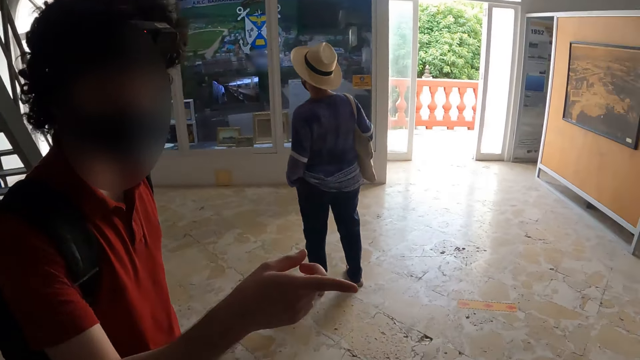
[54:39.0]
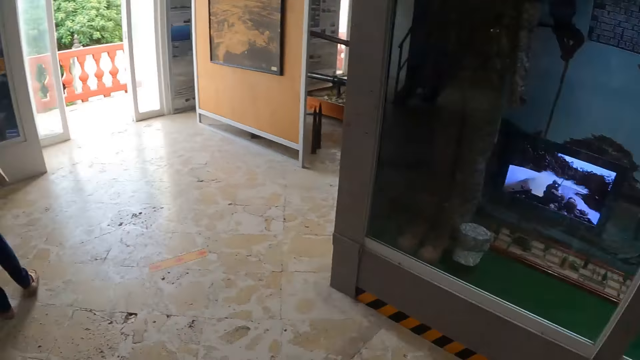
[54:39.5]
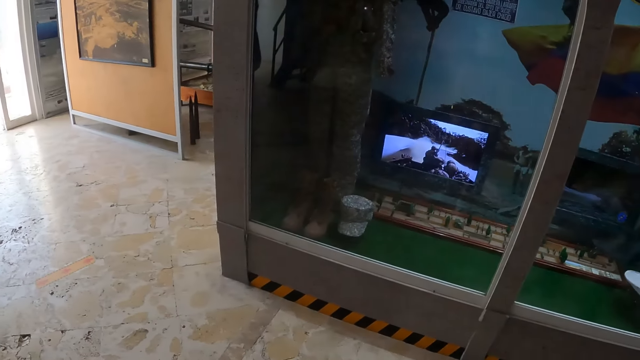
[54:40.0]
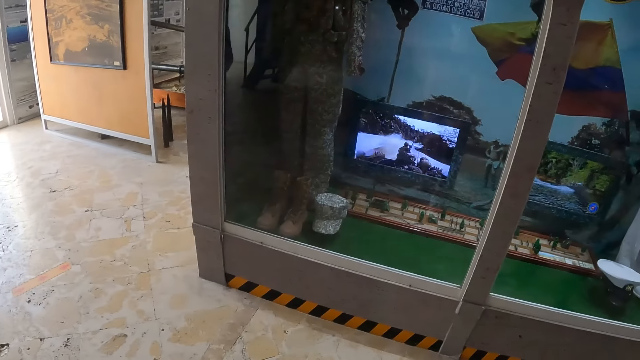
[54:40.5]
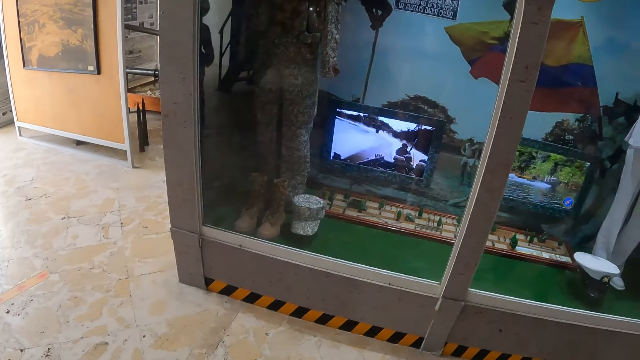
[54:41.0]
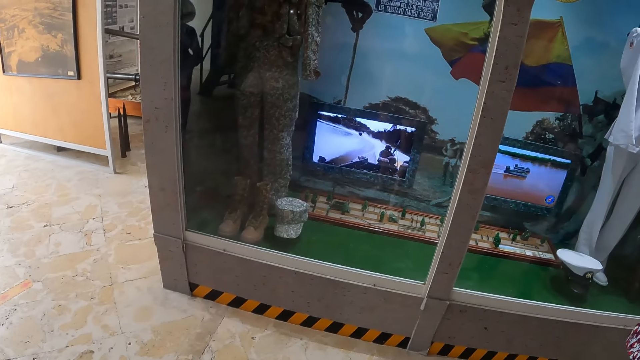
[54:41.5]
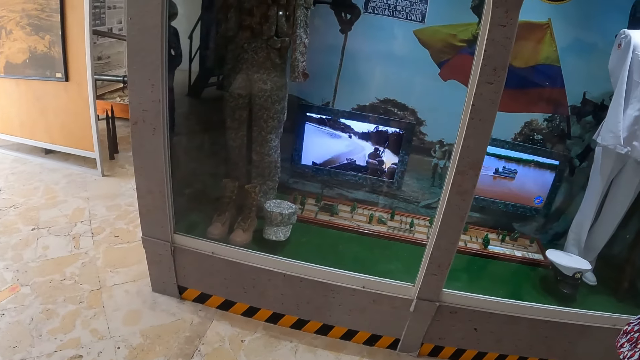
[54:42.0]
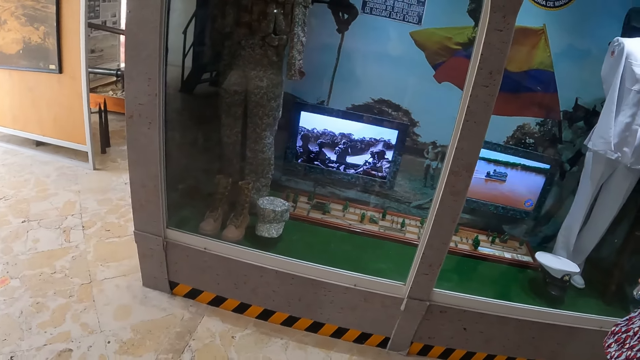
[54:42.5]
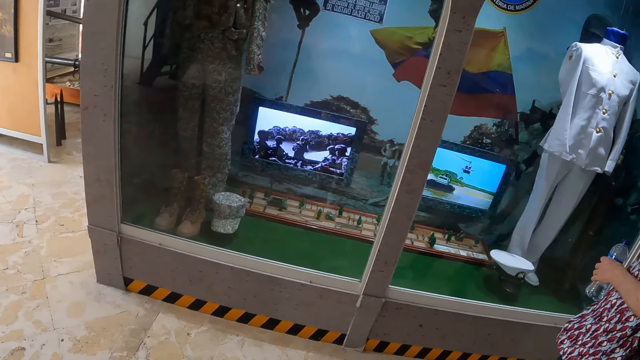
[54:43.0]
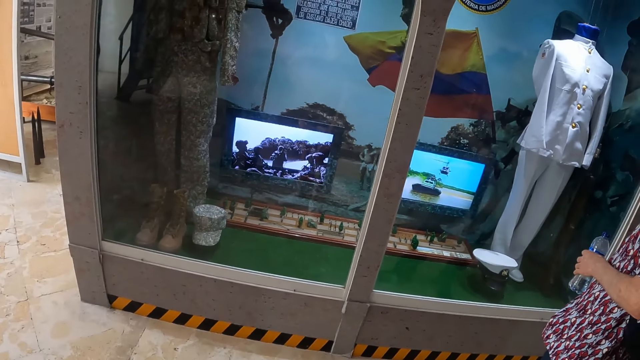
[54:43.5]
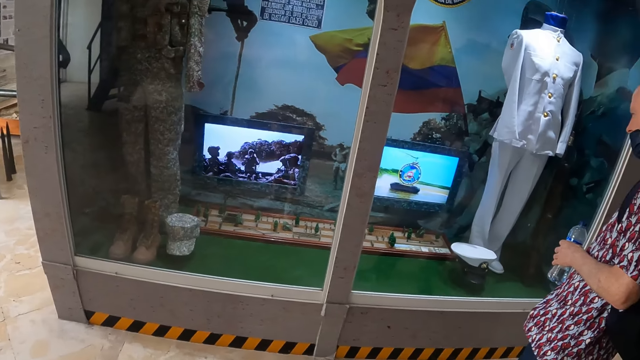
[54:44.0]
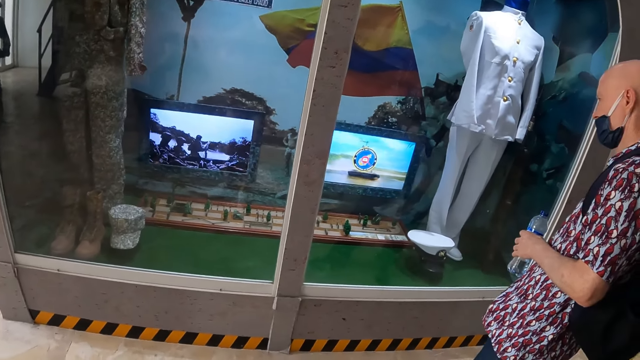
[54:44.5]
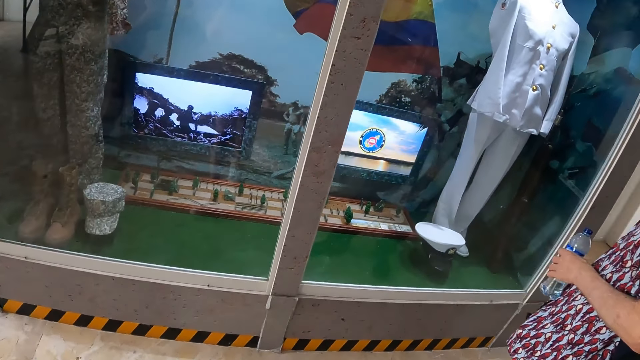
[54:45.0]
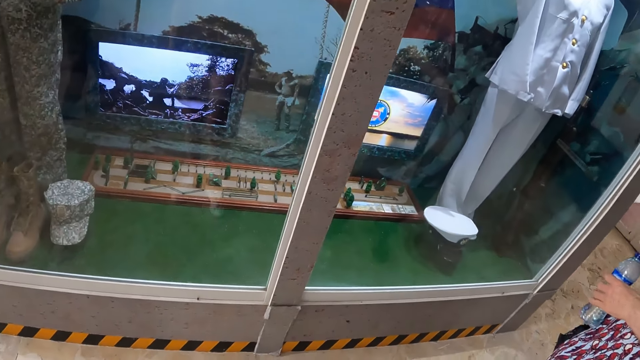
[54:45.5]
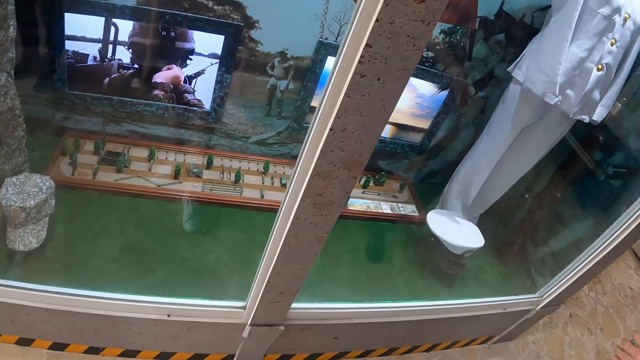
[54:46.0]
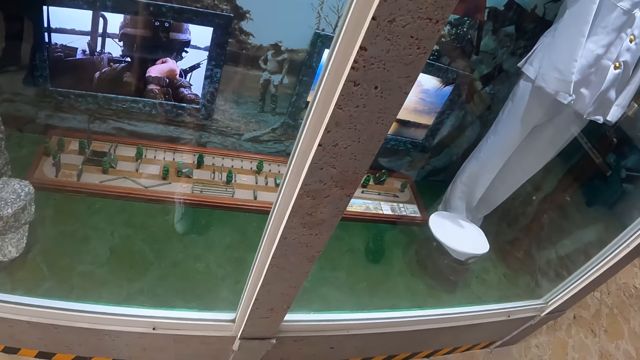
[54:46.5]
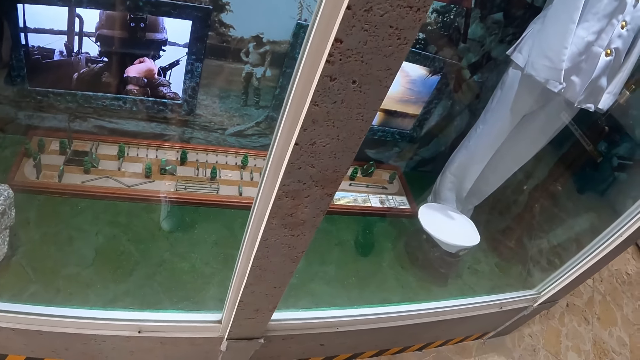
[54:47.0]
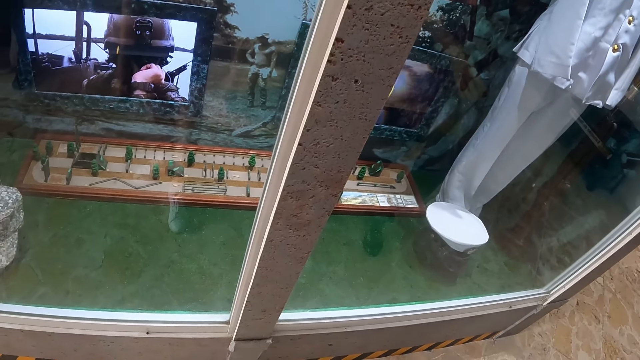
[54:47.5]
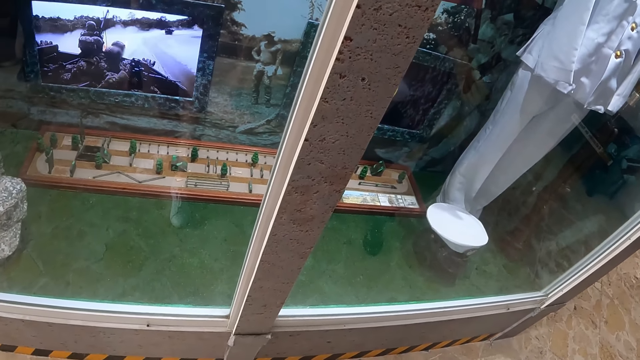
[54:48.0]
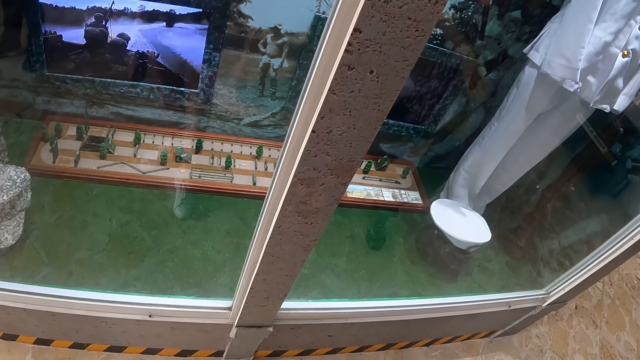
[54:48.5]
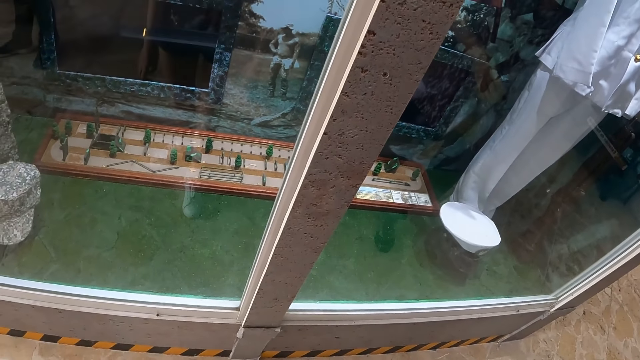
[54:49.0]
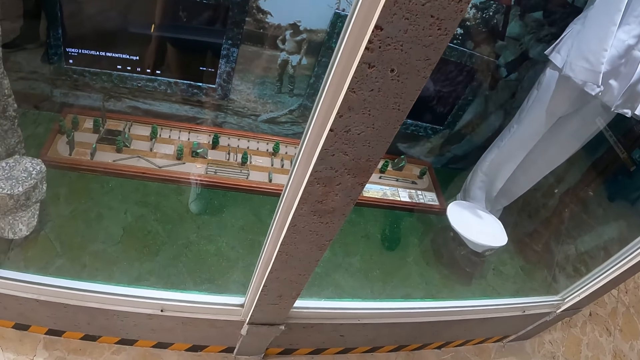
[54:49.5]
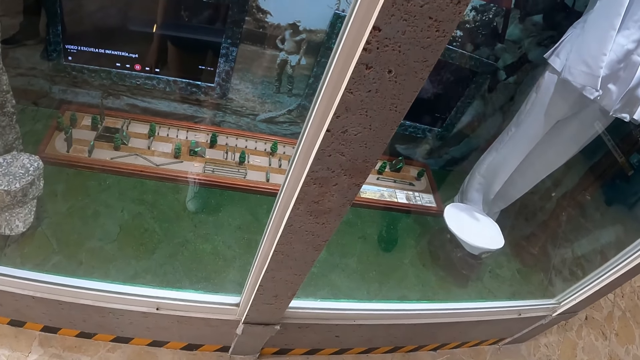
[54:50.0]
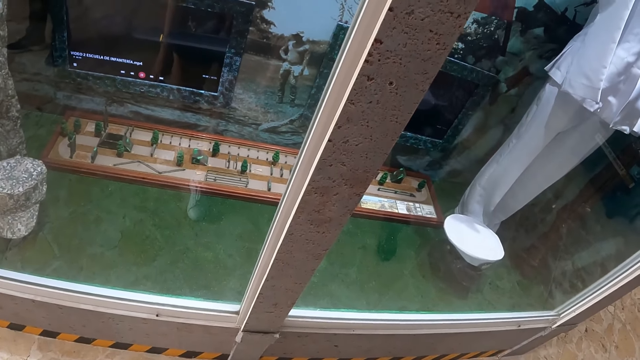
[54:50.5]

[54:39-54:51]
A man points a finger. The camera wearer looks at the military items.

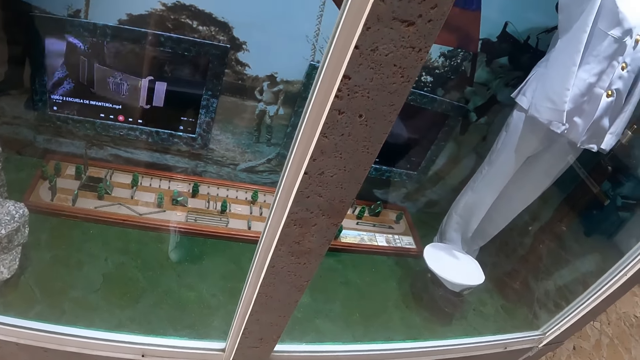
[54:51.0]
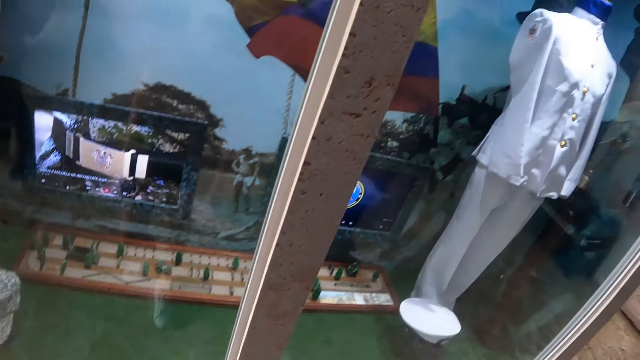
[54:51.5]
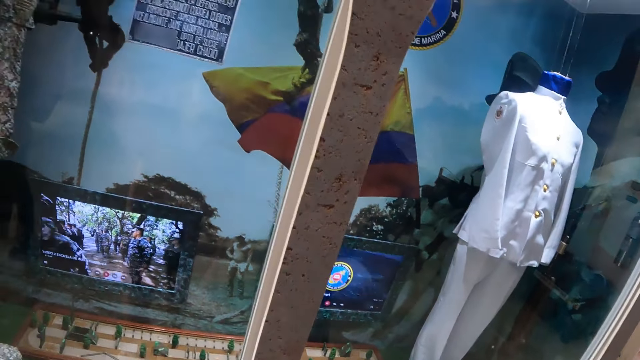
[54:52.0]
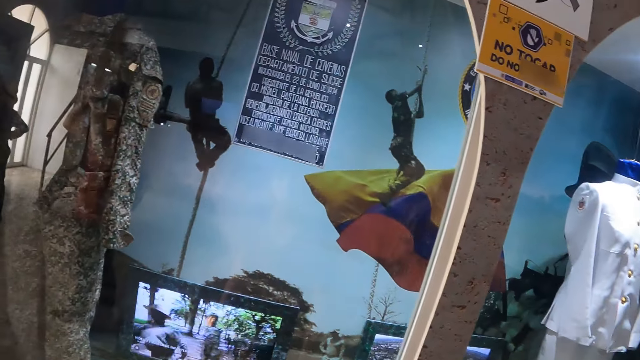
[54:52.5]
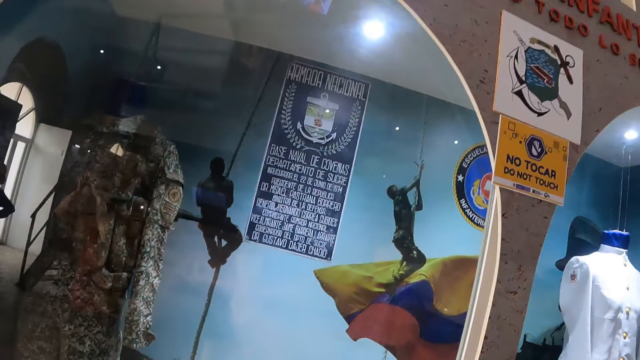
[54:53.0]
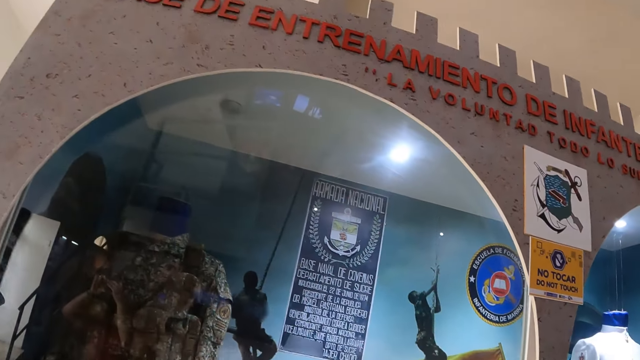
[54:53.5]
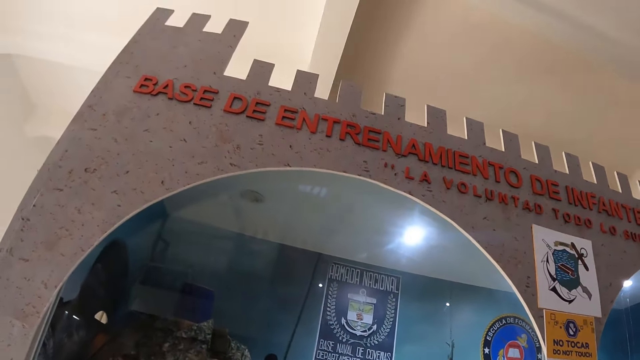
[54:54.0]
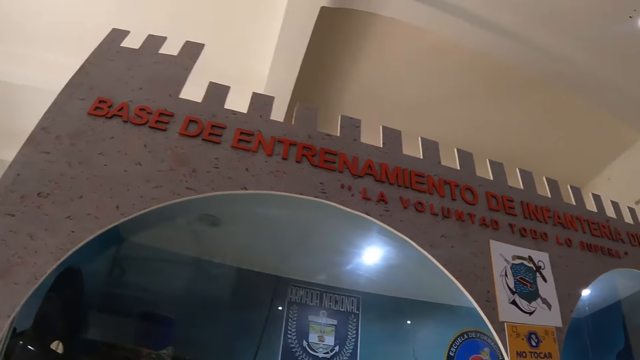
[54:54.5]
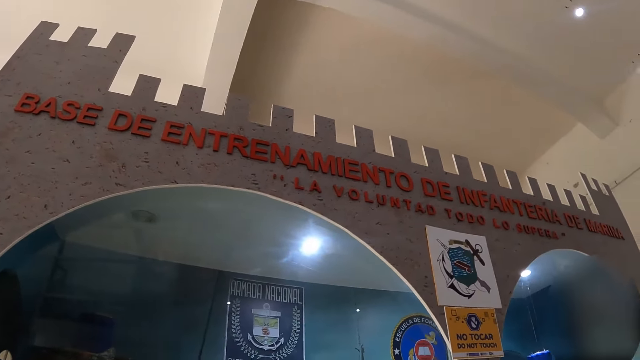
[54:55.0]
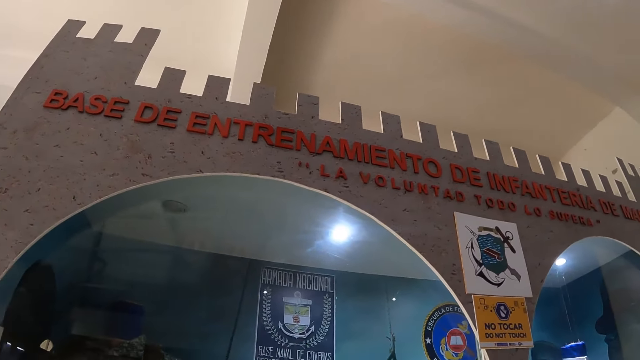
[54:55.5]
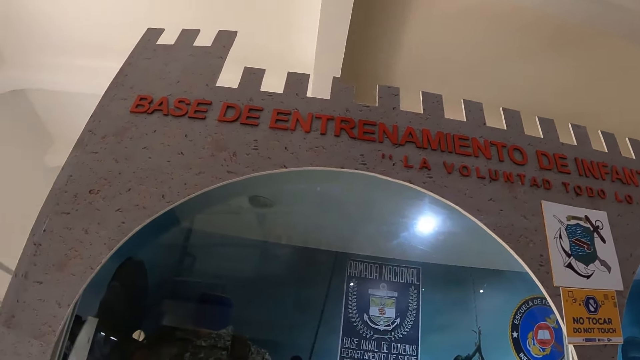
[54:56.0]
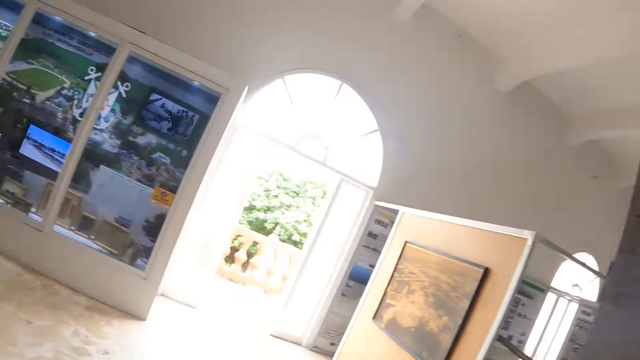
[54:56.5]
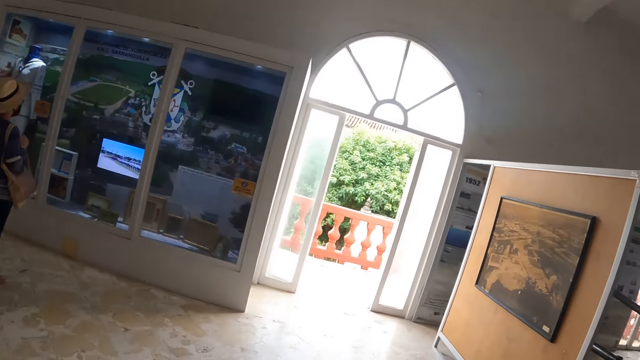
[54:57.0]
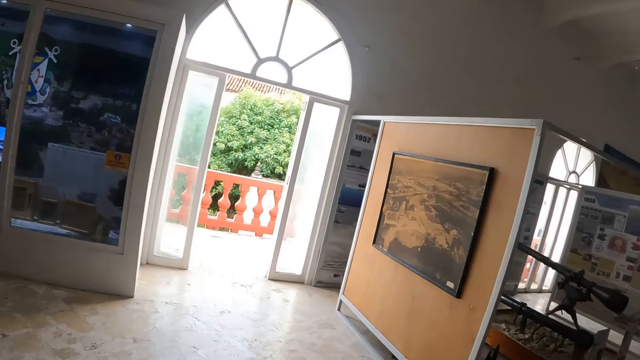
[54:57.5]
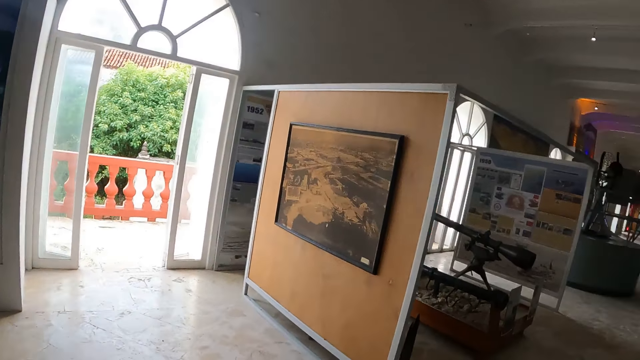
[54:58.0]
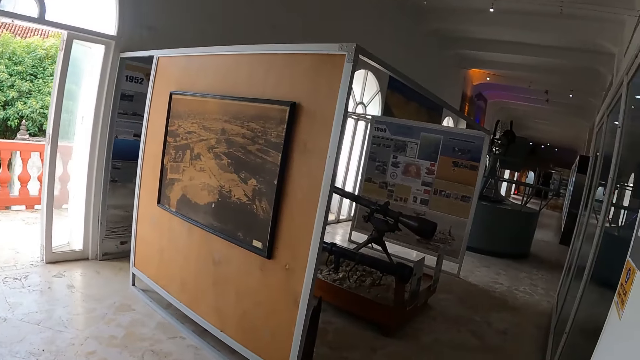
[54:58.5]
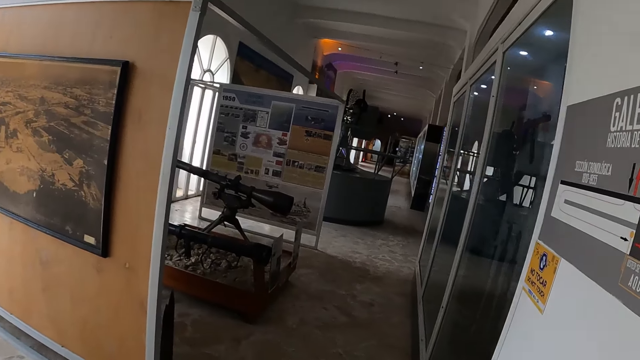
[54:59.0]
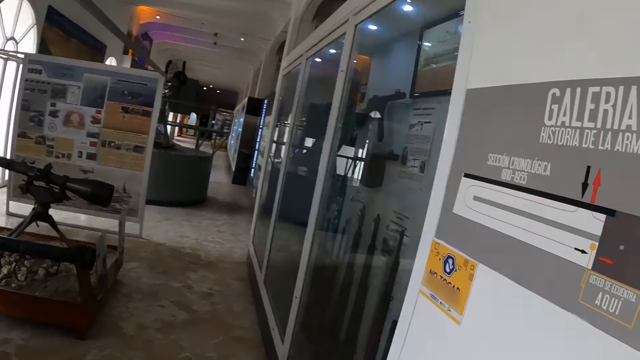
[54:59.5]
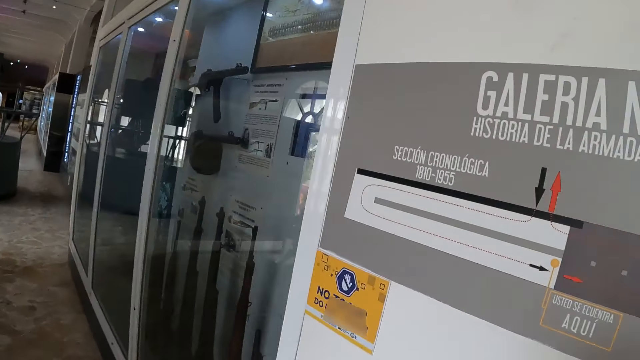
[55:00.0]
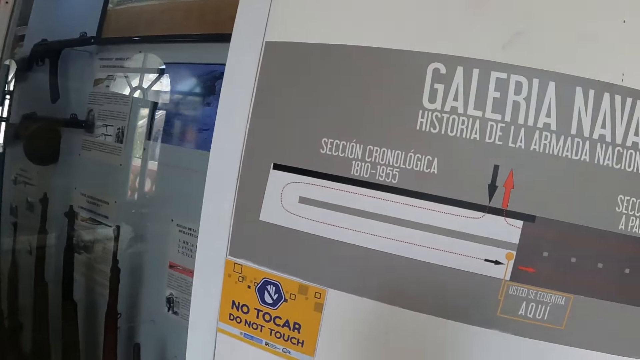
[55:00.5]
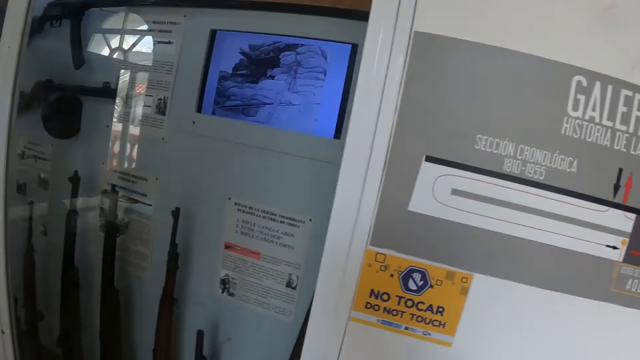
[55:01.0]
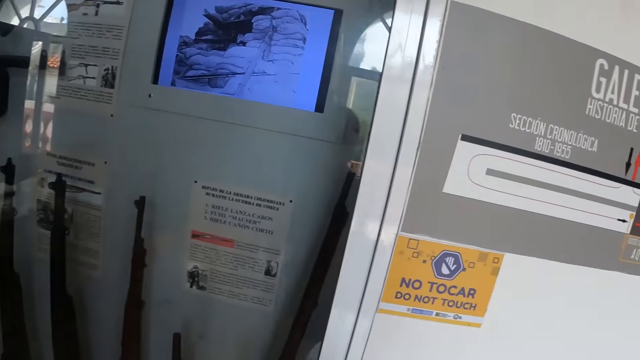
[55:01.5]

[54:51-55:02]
The camera wearer looks up. They walk around.
